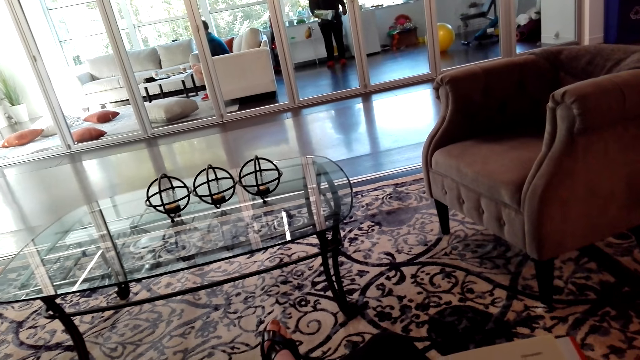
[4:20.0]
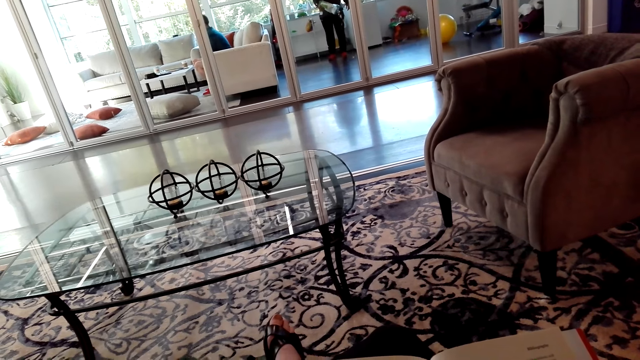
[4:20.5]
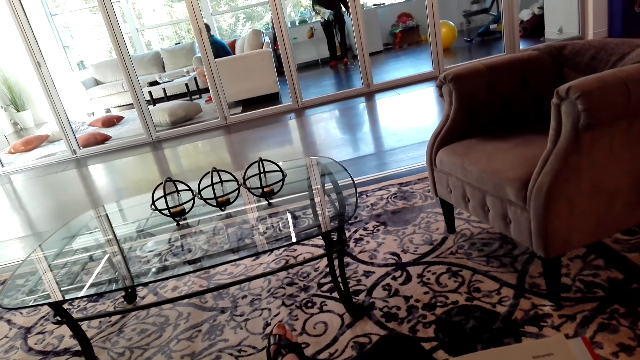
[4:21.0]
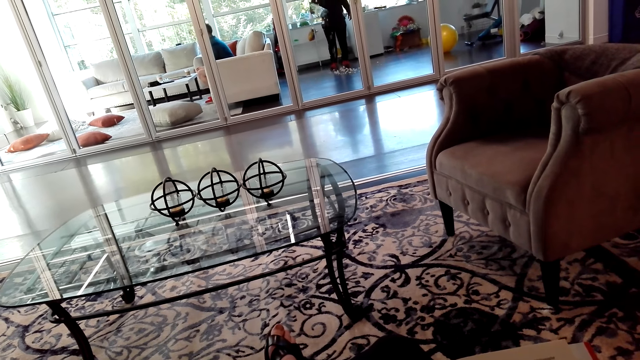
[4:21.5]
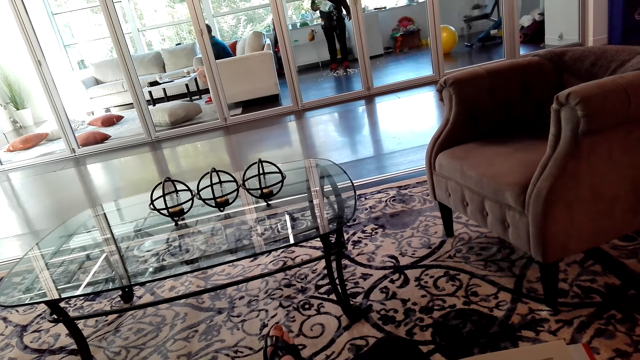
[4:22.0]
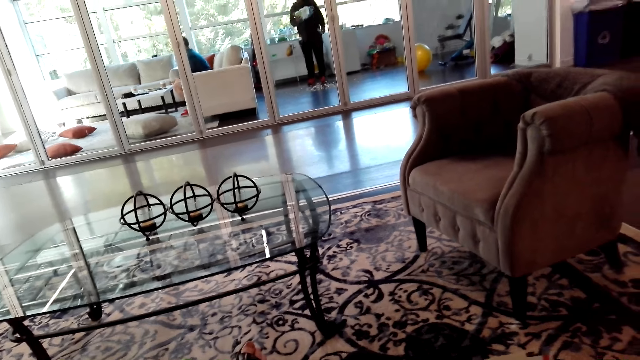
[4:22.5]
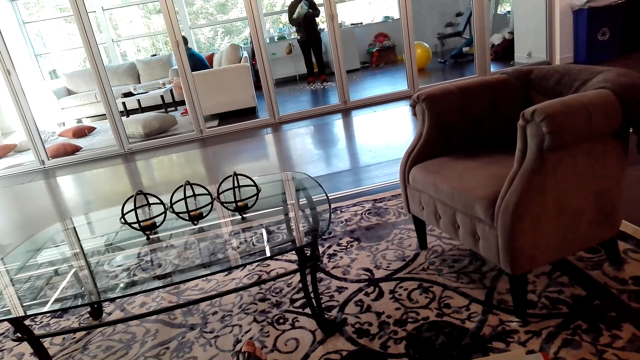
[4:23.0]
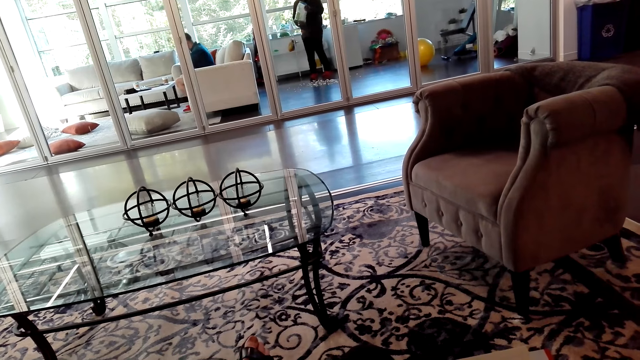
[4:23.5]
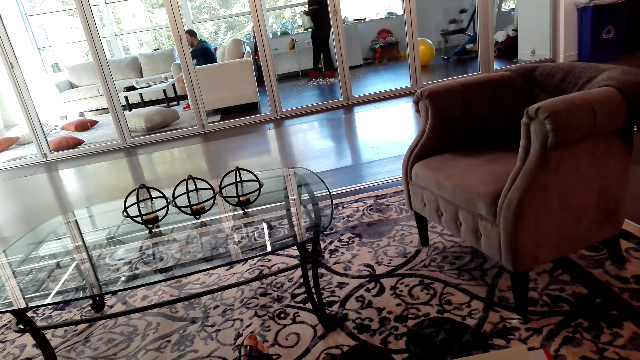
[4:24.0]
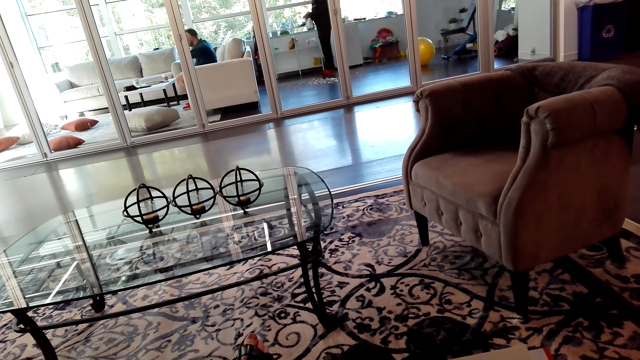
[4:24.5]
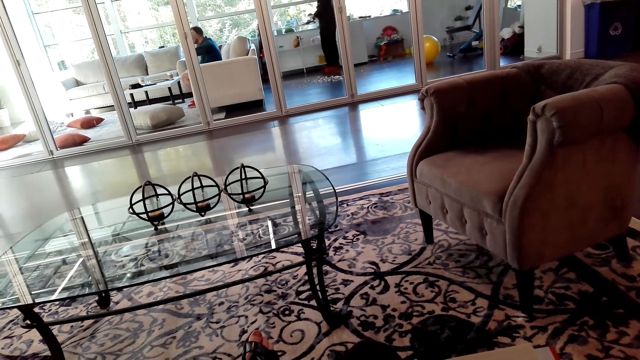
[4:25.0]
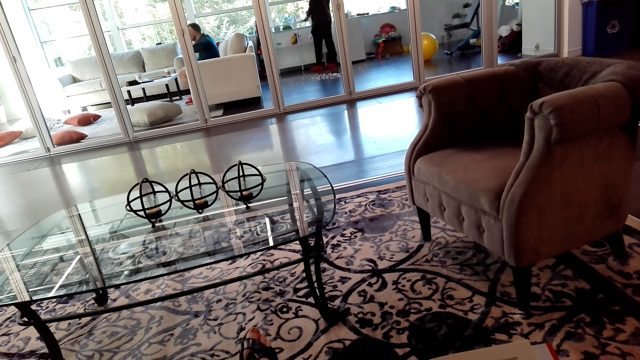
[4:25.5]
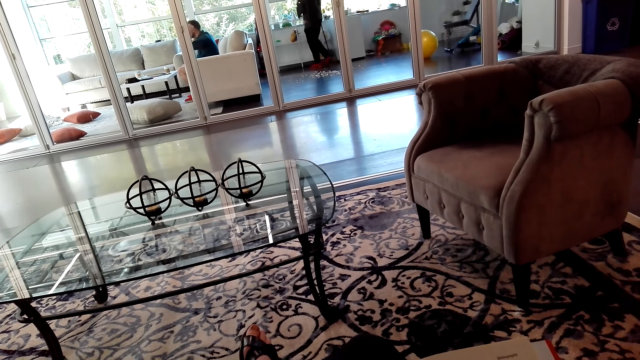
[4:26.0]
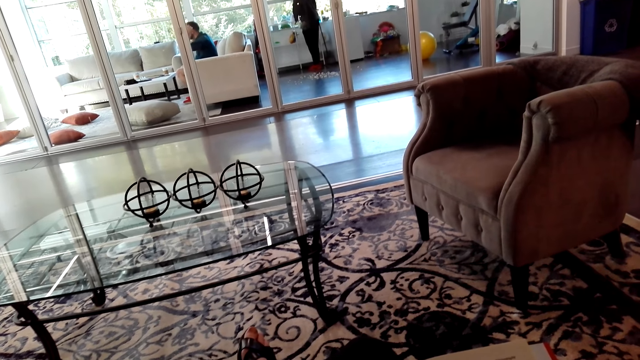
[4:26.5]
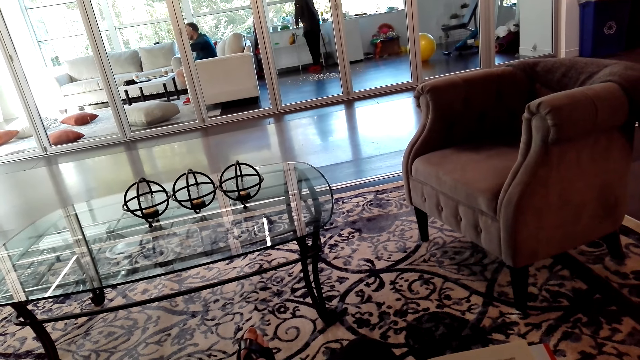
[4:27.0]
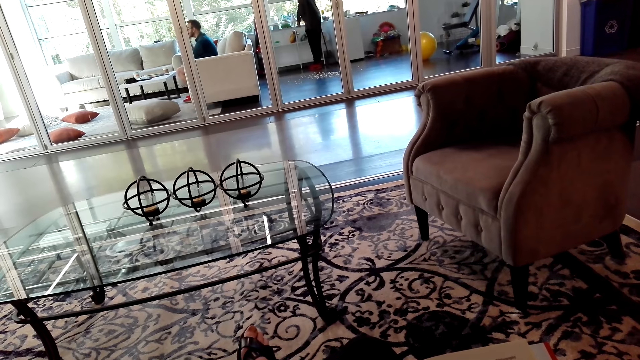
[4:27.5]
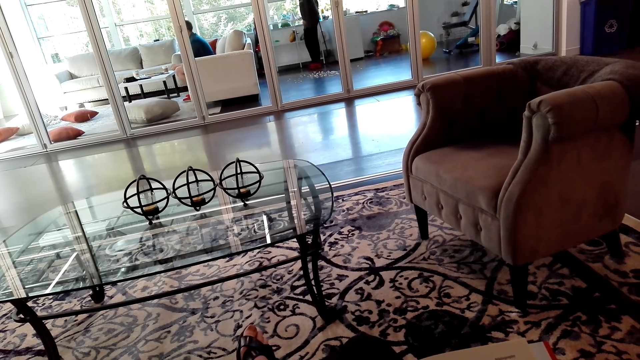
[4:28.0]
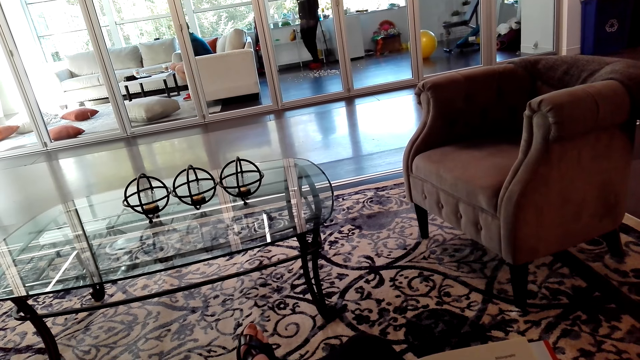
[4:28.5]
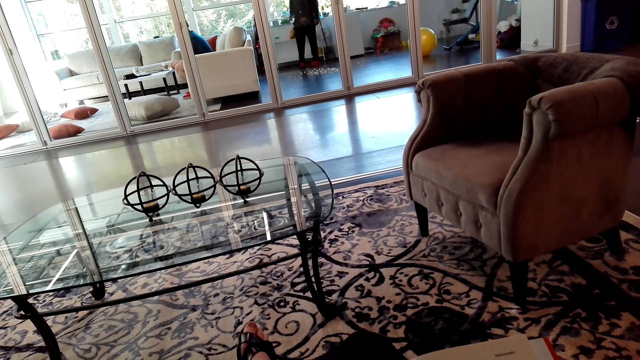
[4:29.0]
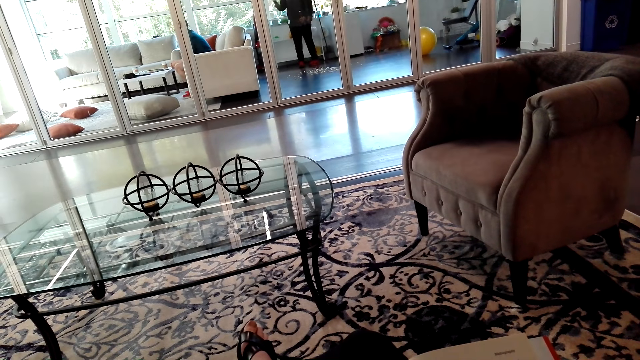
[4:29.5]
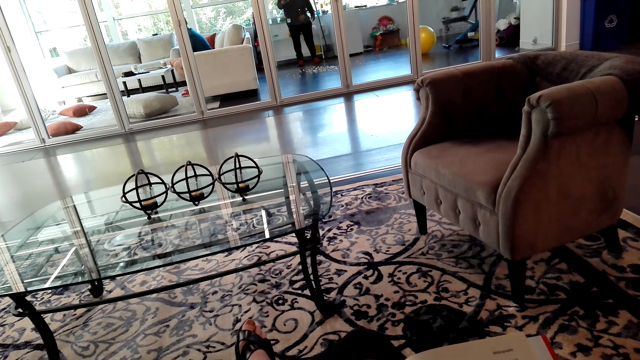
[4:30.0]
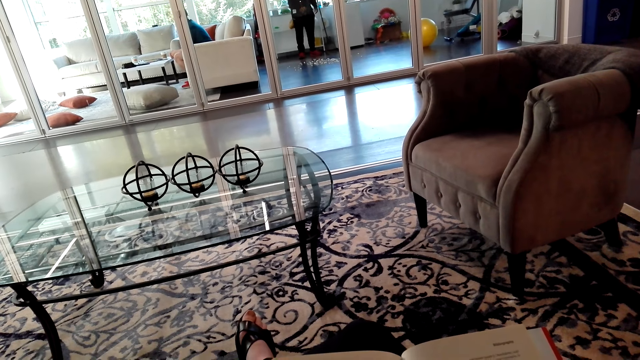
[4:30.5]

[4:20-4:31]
The camera wearer reads a book. They read the book.

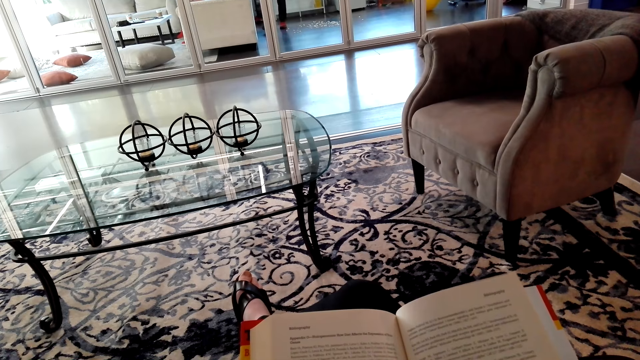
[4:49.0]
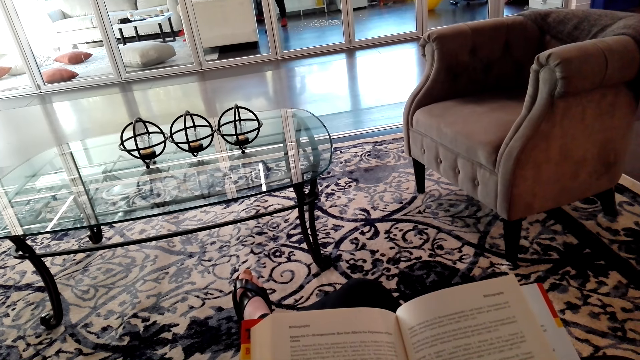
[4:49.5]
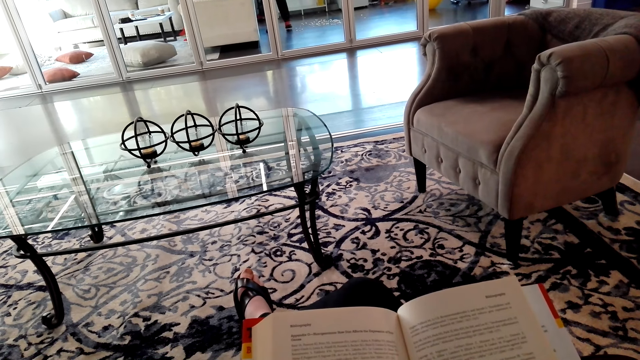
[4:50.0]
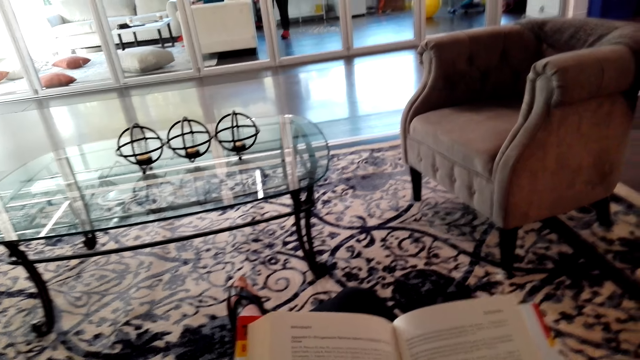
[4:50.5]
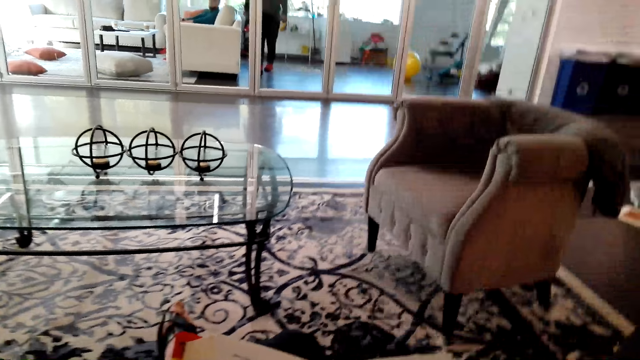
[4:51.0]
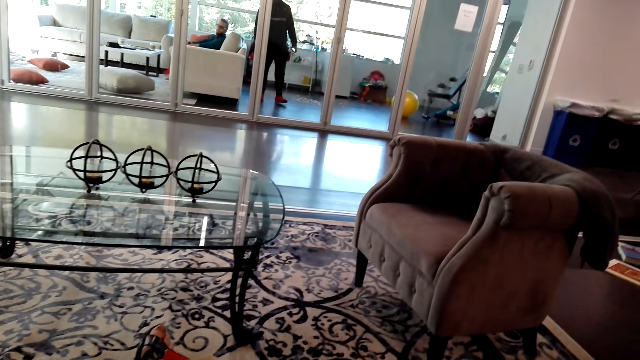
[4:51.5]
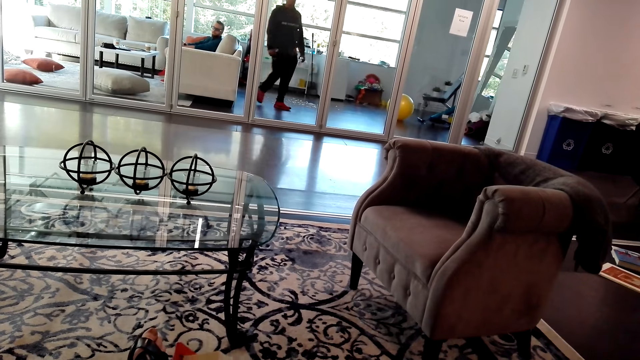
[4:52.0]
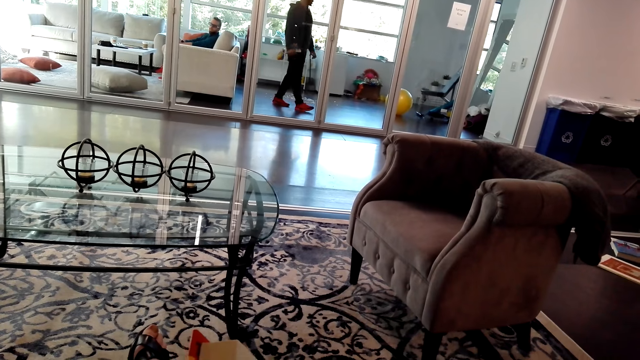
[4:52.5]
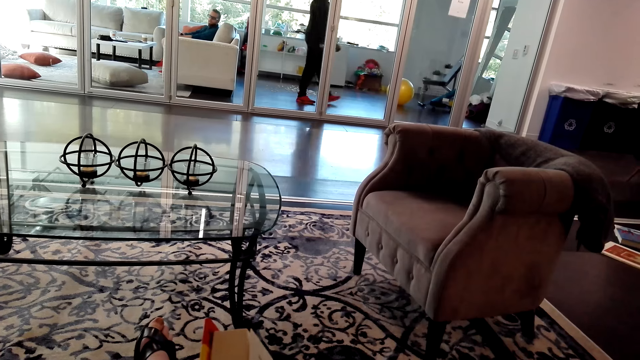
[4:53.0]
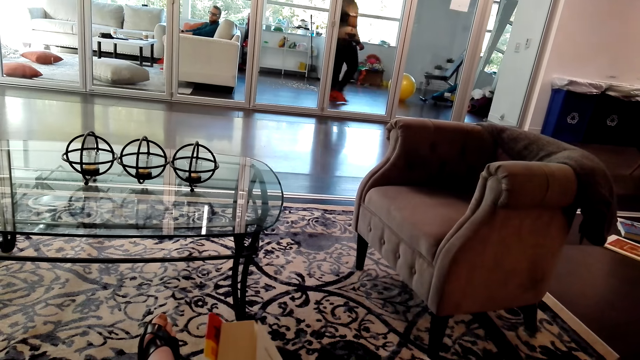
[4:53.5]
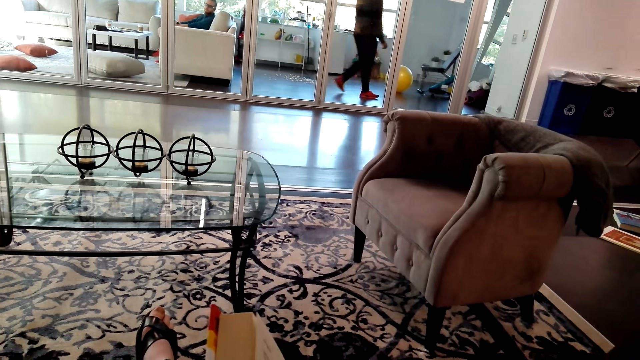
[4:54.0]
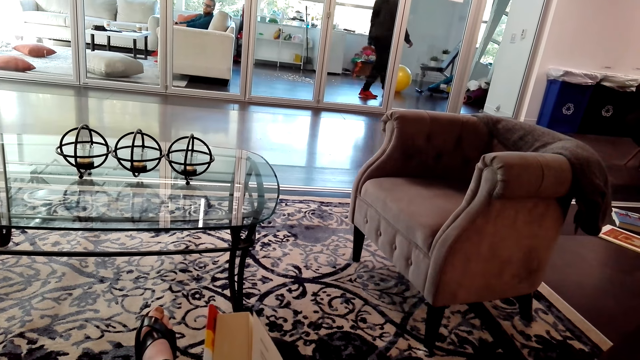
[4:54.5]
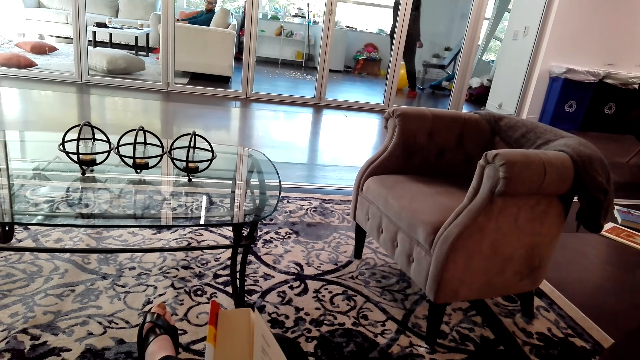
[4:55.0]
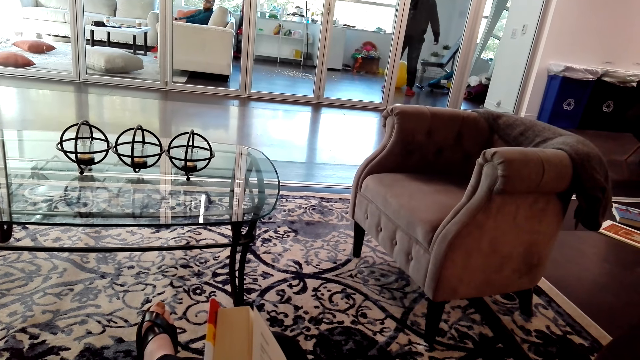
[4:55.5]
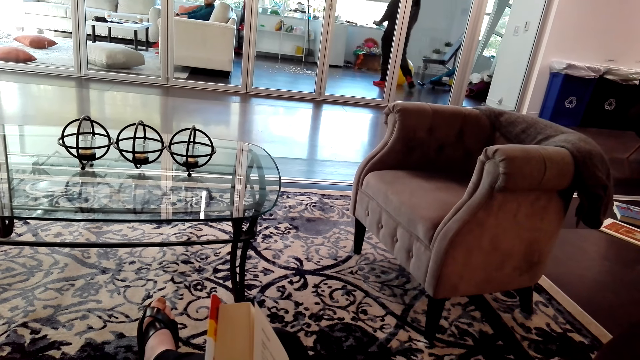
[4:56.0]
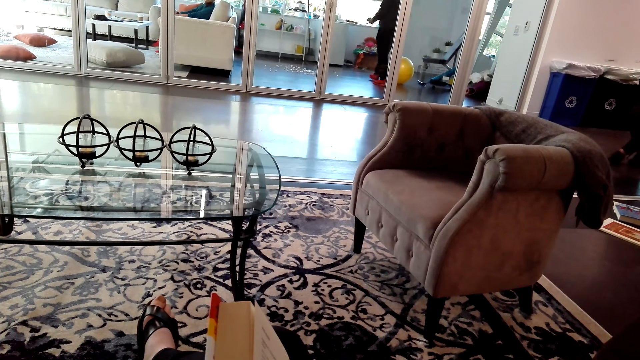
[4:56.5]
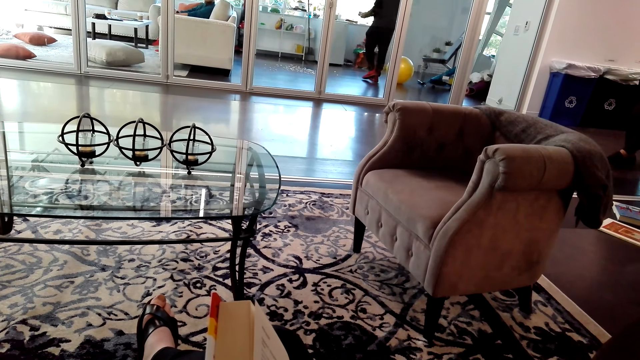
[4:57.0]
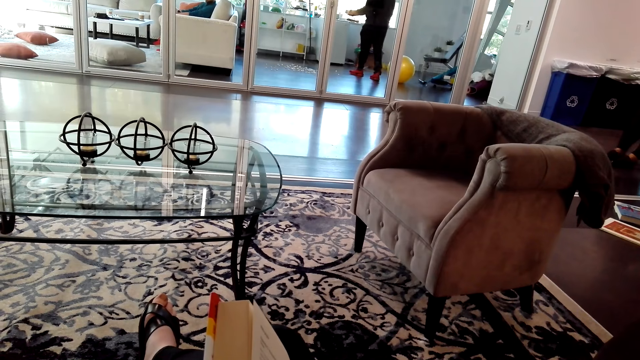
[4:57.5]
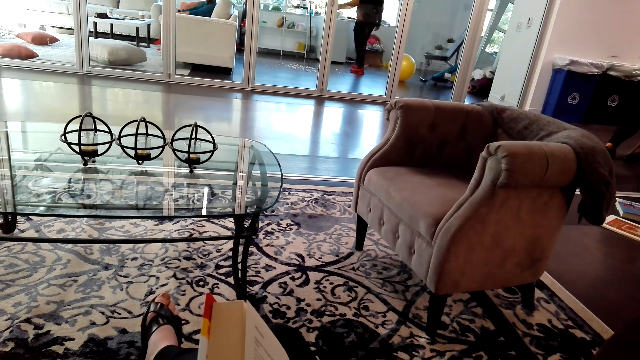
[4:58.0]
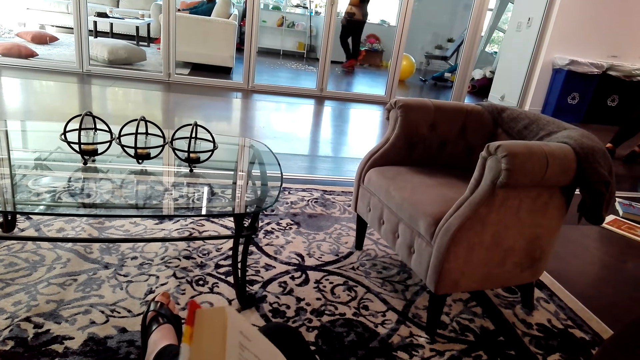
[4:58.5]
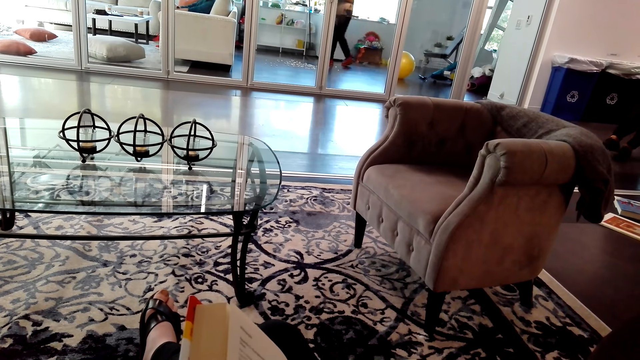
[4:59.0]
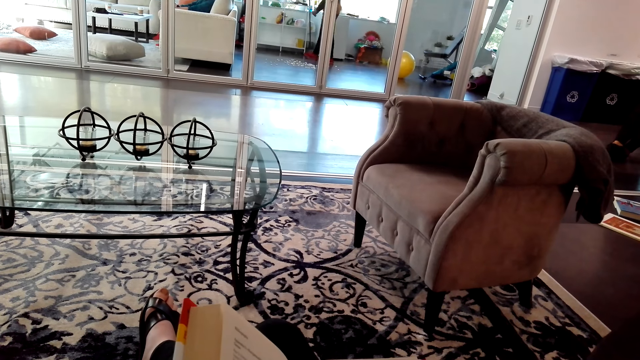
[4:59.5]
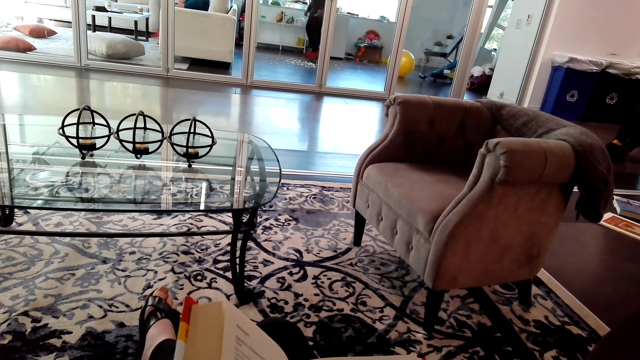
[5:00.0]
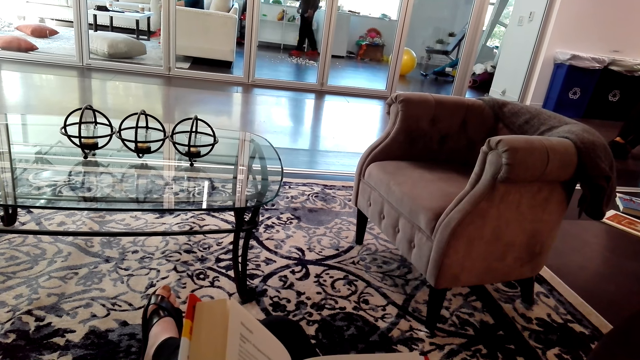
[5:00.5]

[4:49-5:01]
The camera wearer holds a book.
